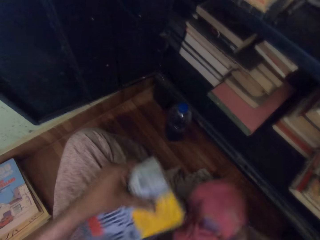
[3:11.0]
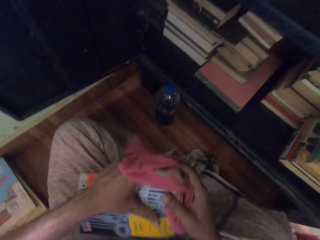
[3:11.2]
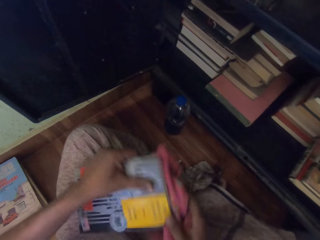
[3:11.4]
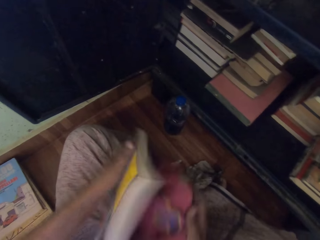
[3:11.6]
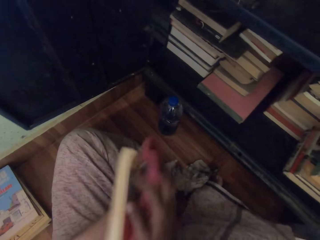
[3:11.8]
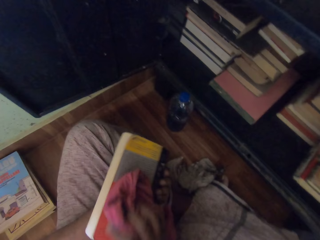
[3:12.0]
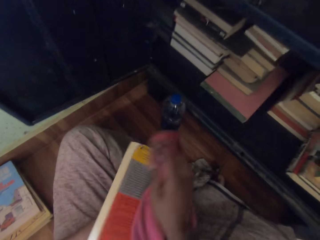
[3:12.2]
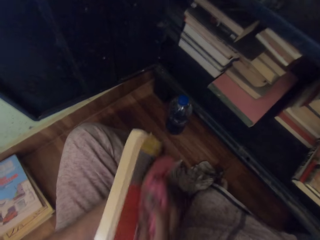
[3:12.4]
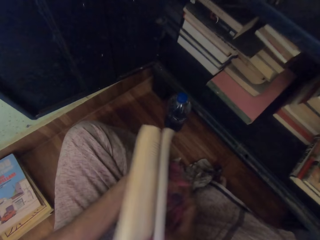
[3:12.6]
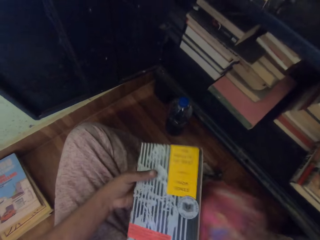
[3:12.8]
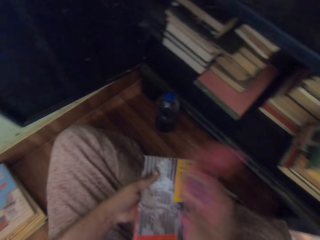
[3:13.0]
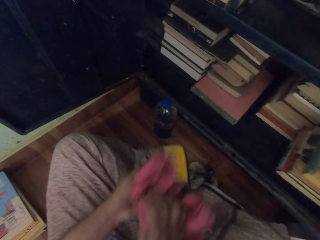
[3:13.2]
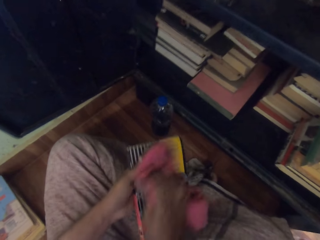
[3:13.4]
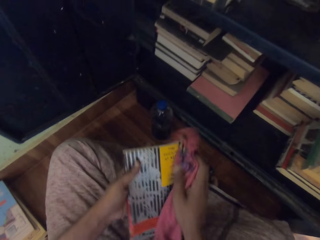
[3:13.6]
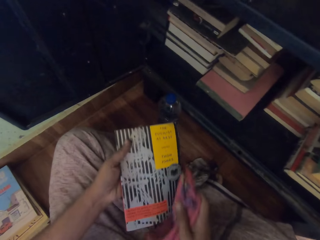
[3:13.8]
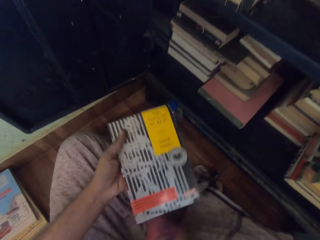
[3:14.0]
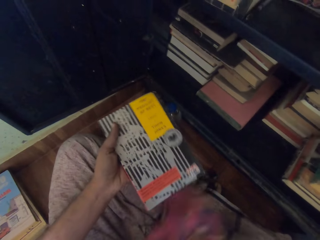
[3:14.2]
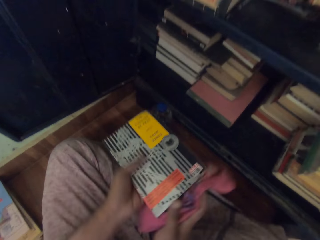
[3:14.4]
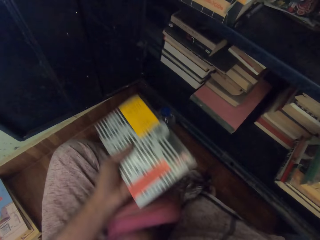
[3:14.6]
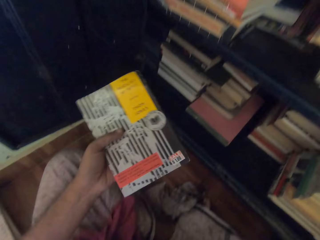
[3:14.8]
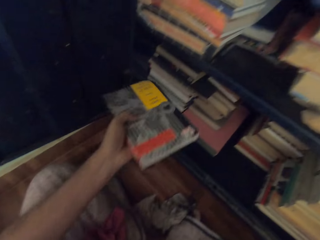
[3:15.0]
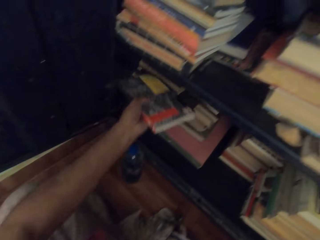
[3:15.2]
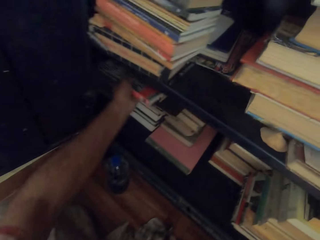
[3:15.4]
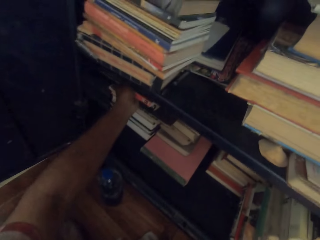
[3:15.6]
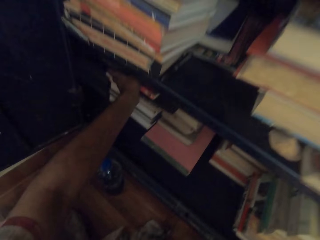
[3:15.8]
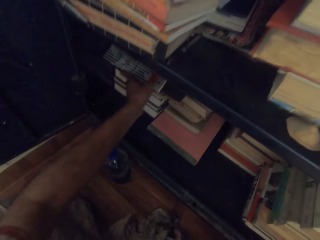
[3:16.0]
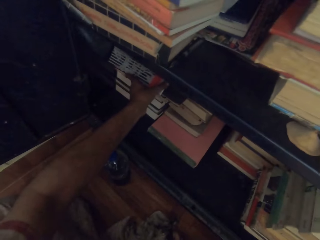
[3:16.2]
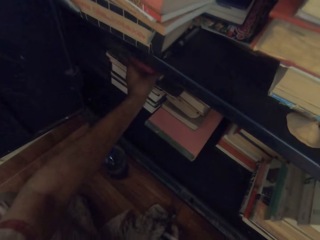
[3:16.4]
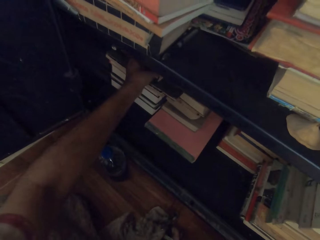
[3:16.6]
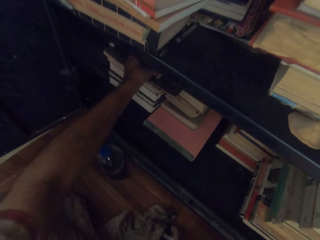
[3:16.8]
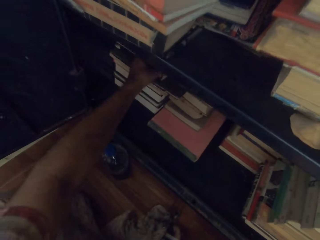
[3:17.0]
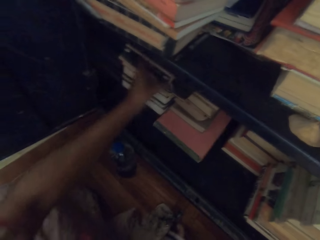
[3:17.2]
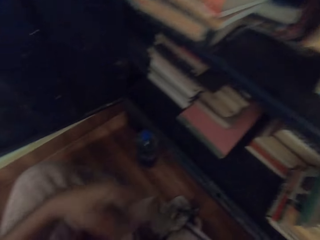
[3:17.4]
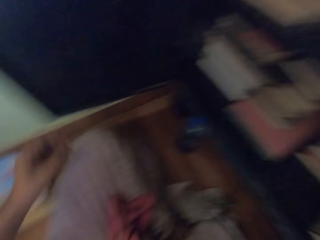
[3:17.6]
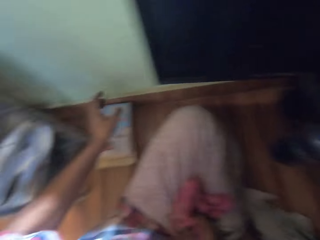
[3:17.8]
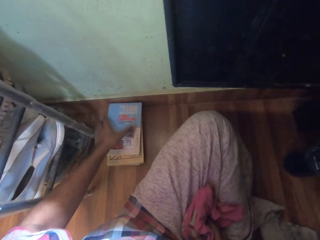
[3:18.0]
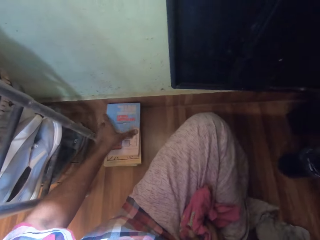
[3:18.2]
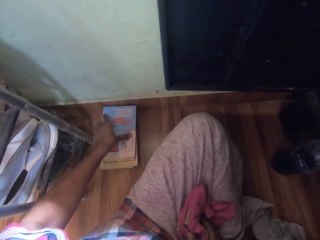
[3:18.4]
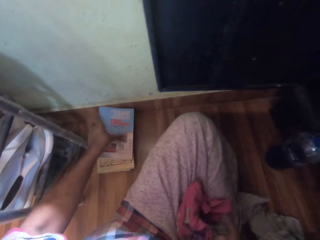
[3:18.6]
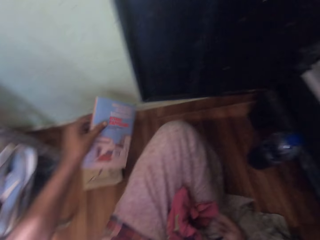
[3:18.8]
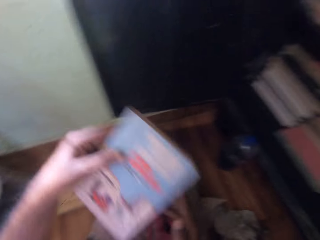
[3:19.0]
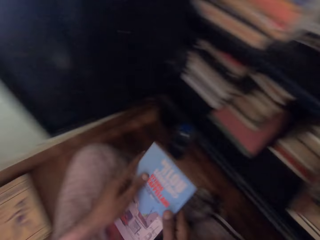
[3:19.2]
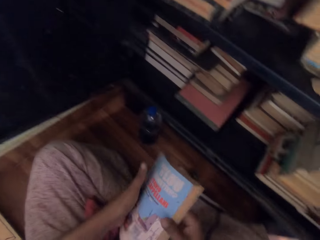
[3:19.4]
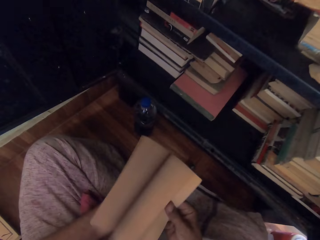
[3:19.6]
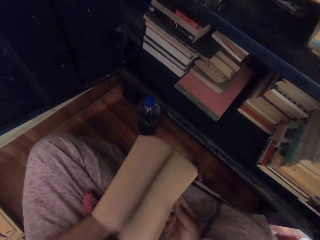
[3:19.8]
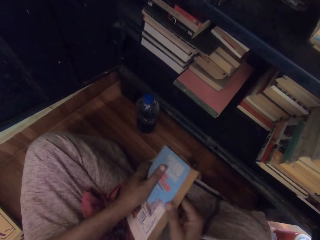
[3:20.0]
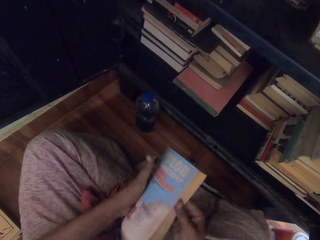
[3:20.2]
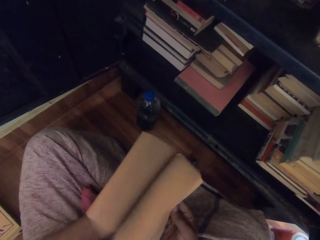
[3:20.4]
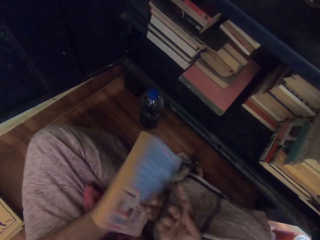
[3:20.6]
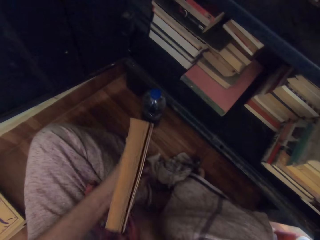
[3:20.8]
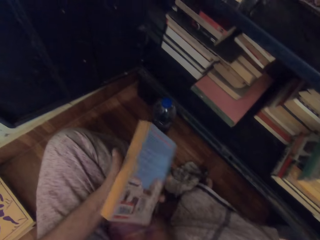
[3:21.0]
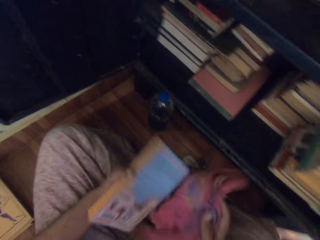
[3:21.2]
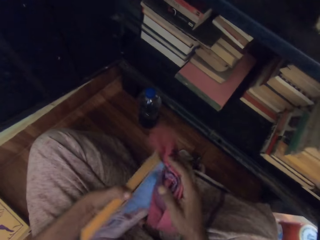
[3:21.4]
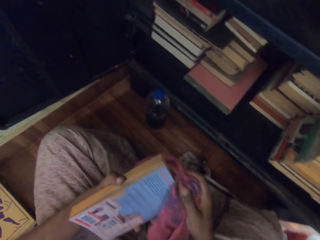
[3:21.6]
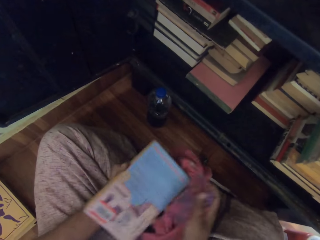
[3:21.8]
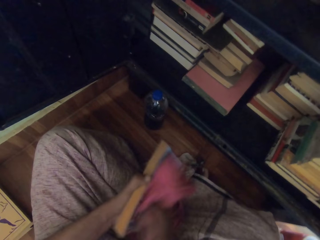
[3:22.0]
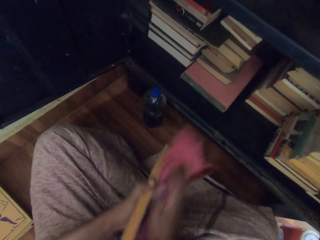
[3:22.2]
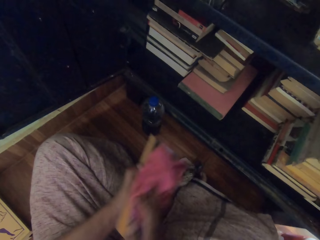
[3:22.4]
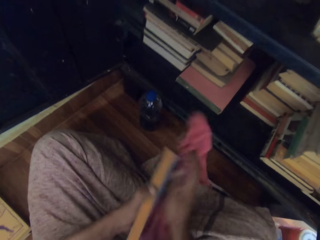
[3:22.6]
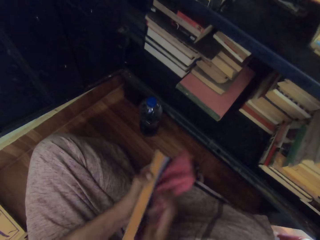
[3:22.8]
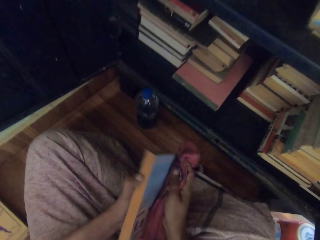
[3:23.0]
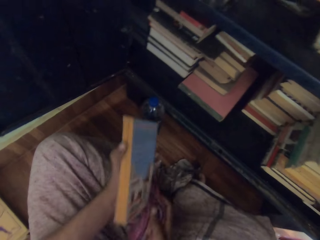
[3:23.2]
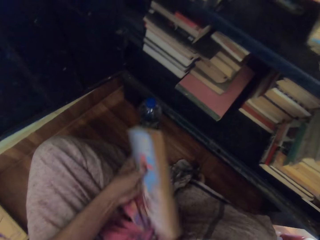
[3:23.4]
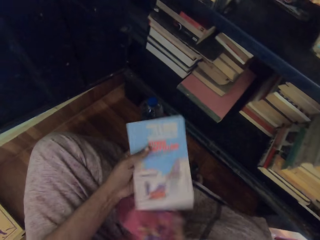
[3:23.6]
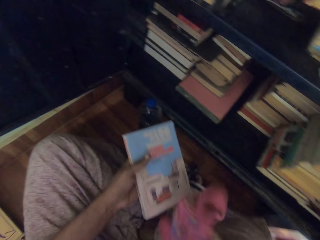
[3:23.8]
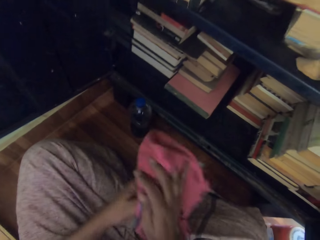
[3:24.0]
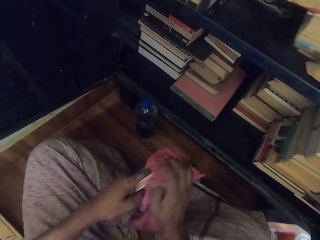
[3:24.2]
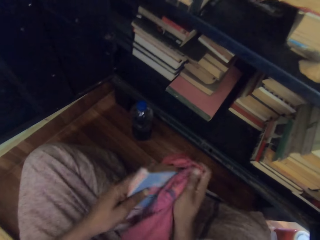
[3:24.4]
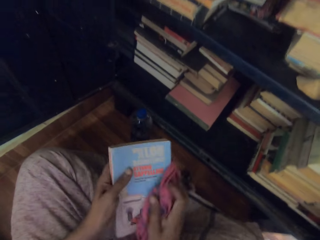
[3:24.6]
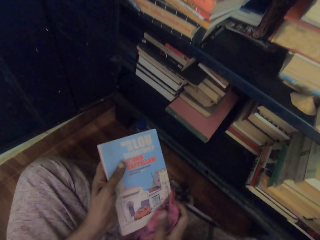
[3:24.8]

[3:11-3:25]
The camera wearer picks up the rag on the floor with his right hand. He cleans the book in his left hand with the rag in his right hand. He drops the rag in his right hand on the floor. He places the book in his left hand inside the cabinet. He picks up a book from the pile of books on the floor with his left hand. He holds the book with both hands. He flips the pages of the book in his left hand with his right hand. He opens the book. He picks up the rag on the floor with his right hand. He cleans the book in his left hand with the rag in his right hand.

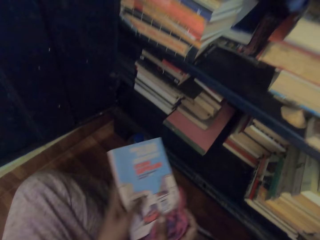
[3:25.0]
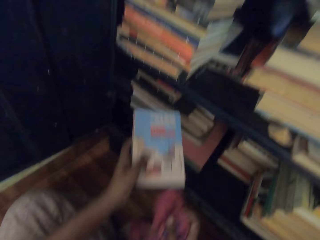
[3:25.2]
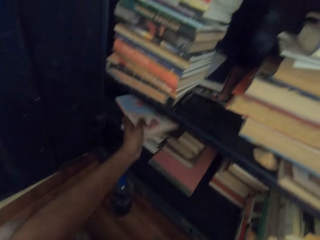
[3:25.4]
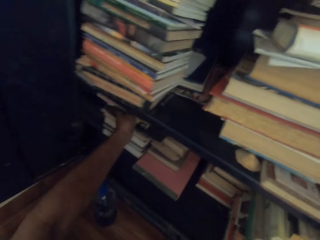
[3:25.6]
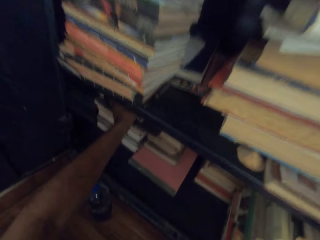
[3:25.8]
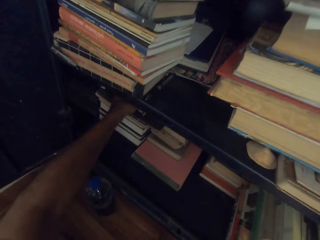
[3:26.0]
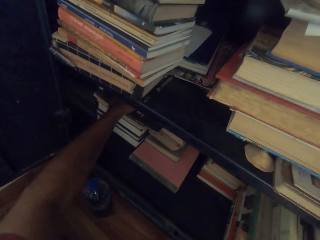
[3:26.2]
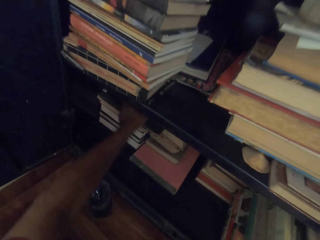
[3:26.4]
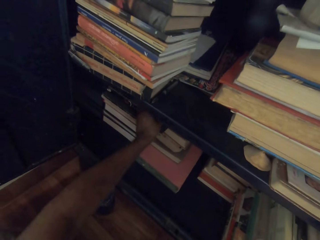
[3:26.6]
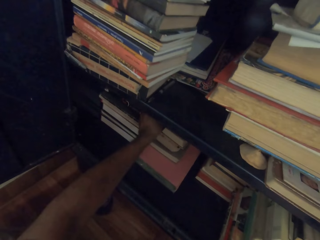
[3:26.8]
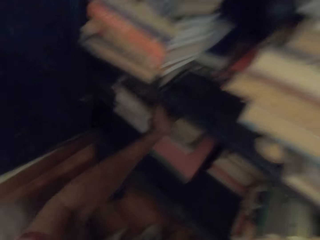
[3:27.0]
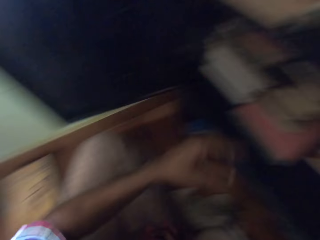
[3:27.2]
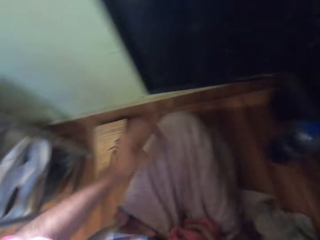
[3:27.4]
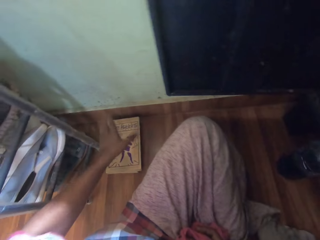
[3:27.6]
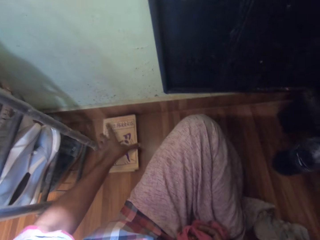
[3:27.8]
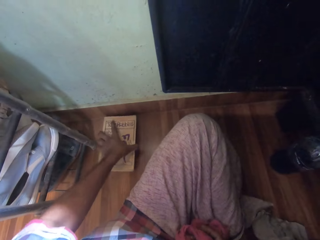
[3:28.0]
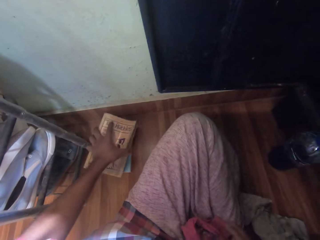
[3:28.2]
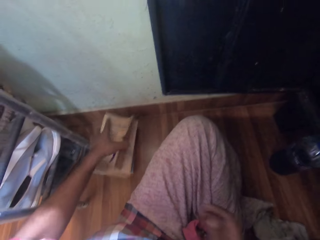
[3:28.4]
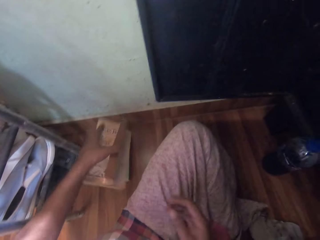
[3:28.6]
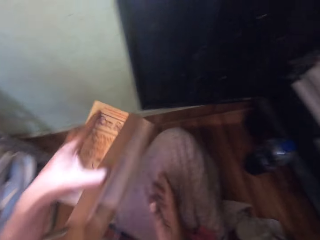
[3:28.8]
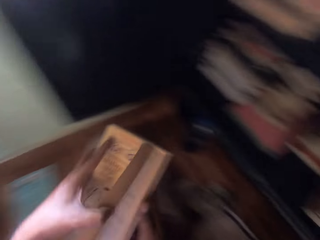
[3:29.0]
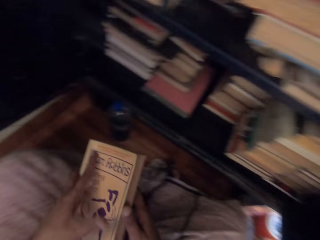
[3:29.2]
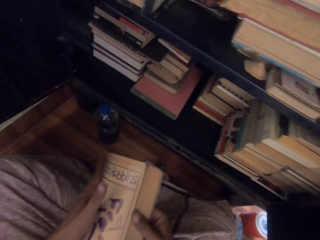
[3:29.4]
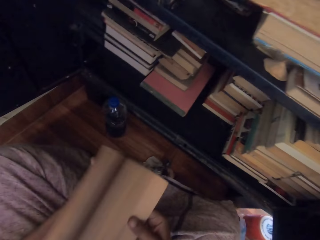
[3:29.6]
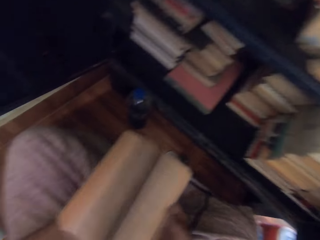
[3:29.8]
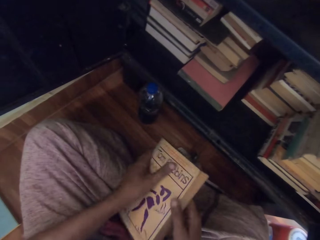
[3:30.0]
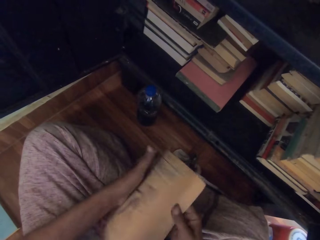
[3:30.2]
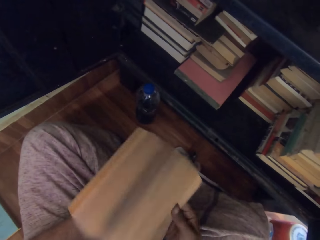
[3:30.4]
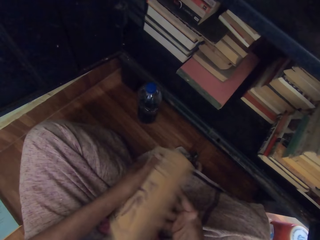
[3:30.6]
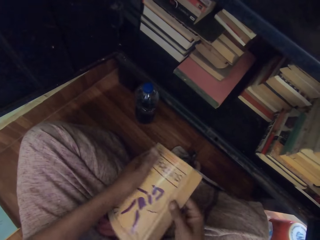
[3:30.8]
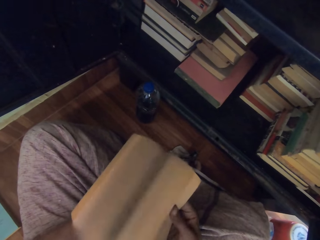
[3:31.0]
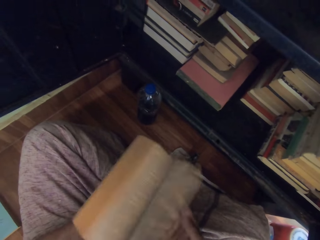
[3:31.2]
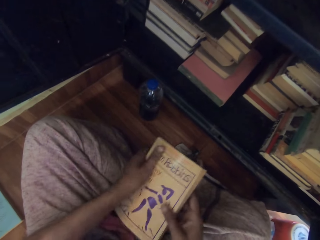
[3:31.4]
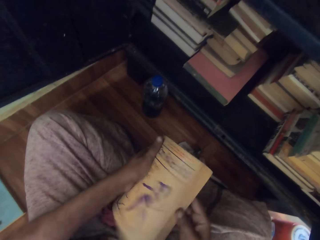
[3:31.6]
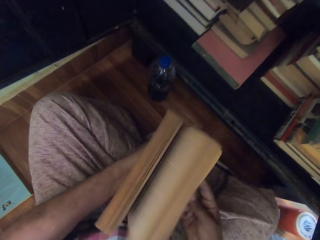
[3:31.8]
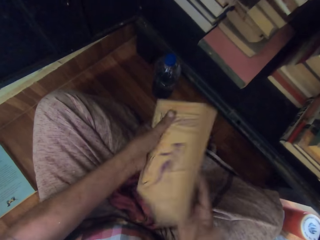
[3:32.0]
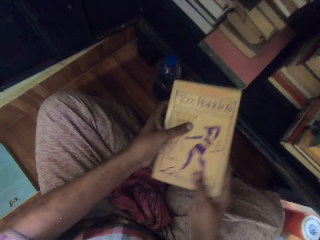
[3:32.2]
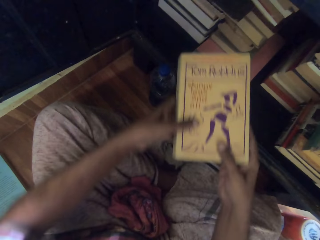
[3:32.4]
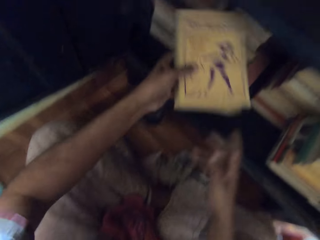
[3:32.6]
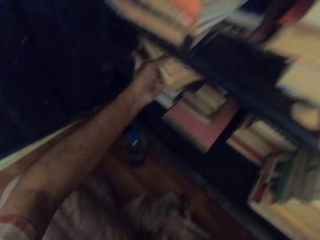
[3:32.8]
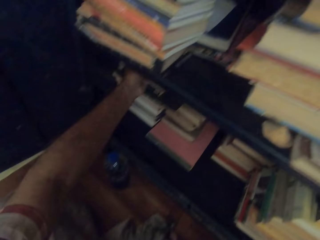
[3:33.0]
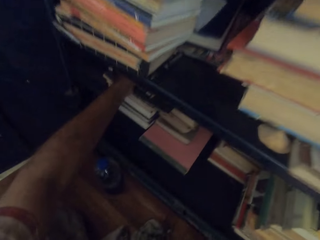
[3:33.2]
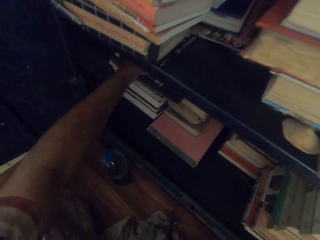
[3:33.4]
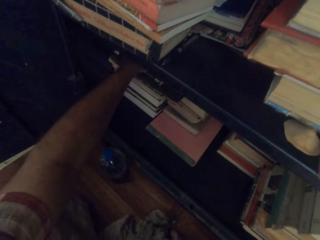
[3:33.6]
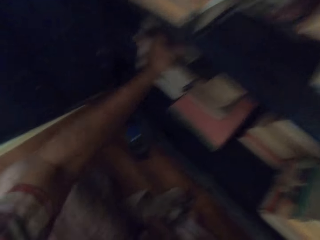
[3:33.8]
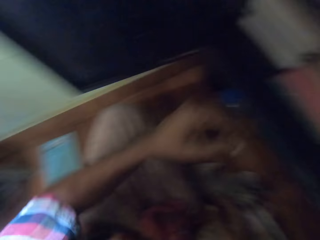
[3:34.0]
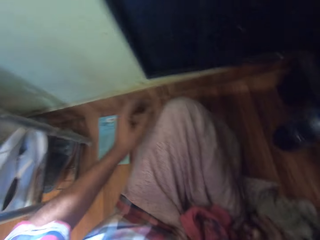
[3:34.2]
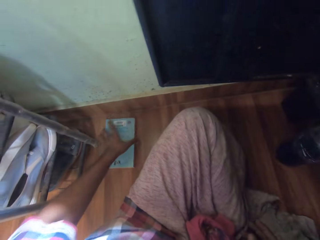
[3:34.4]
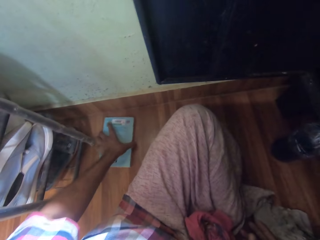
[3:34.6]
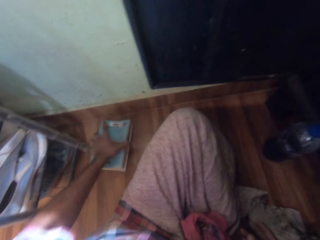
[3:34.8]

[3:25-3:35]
The camera wearer places the book in his left hand inside the cabinet. He picks up a book from the pile of books on the floor with his left hand. He holds the book with both hands. He flips the pages of the book in his left hand with his right hand. He opens the book. He places the book inside the cabinet with his left hand.
